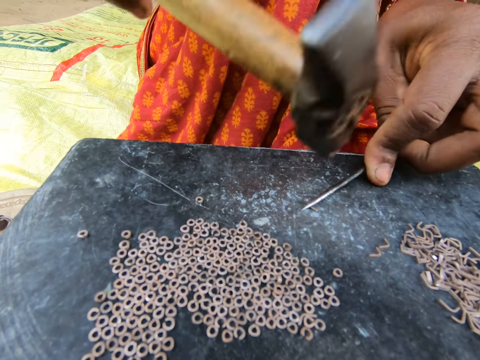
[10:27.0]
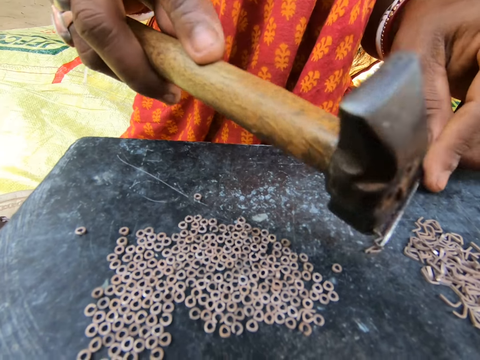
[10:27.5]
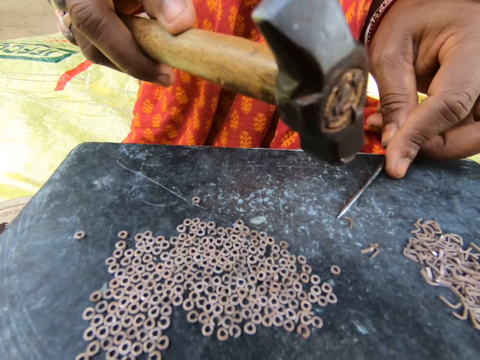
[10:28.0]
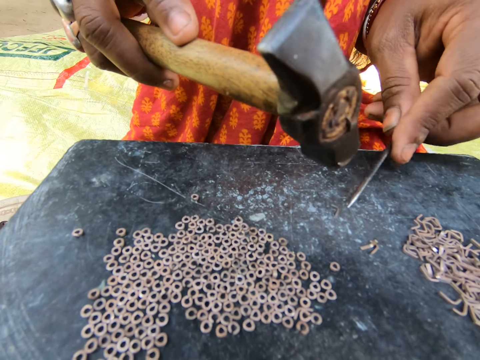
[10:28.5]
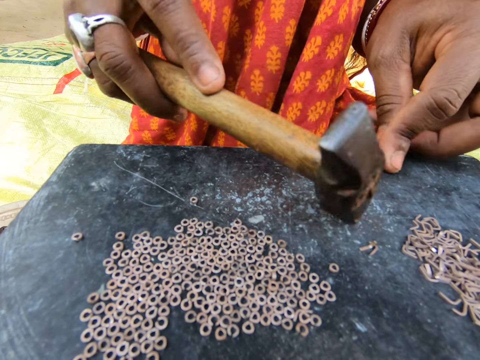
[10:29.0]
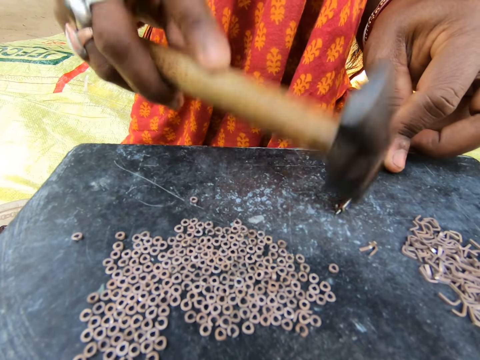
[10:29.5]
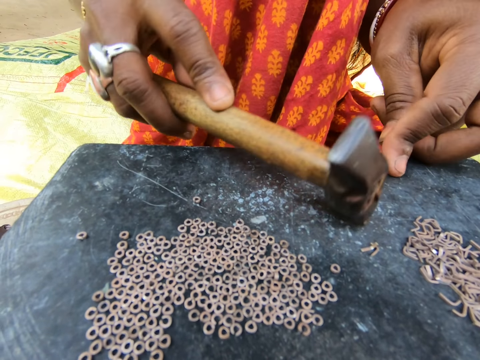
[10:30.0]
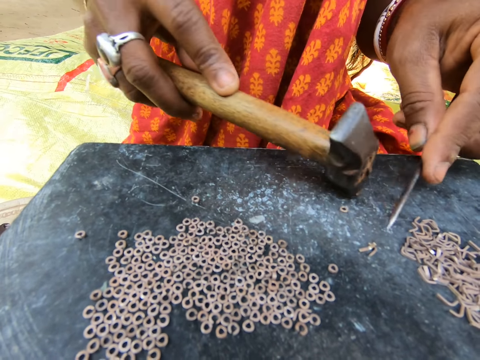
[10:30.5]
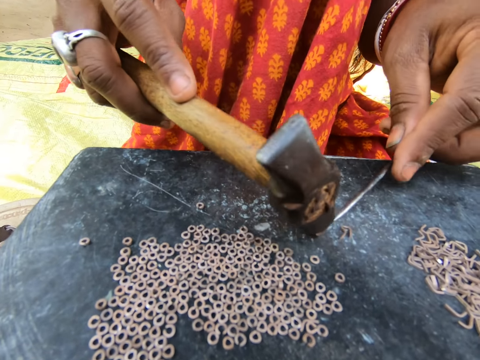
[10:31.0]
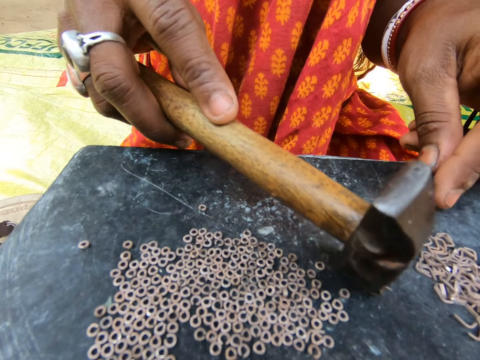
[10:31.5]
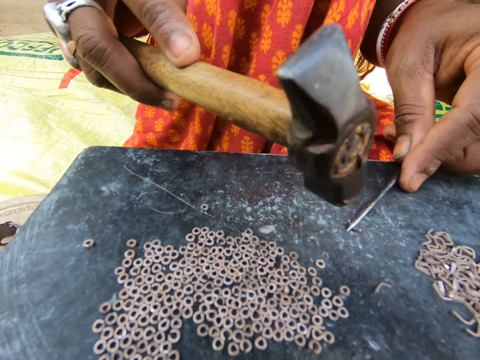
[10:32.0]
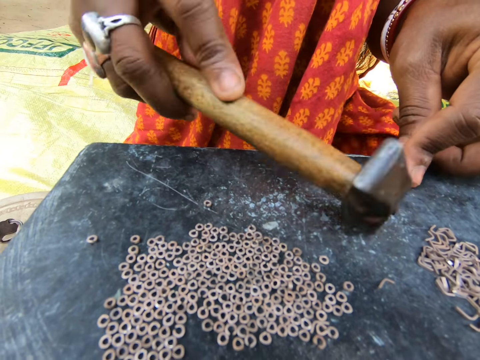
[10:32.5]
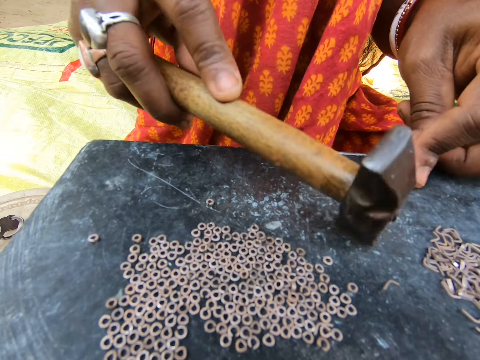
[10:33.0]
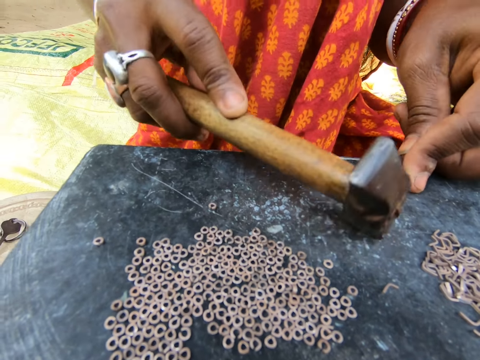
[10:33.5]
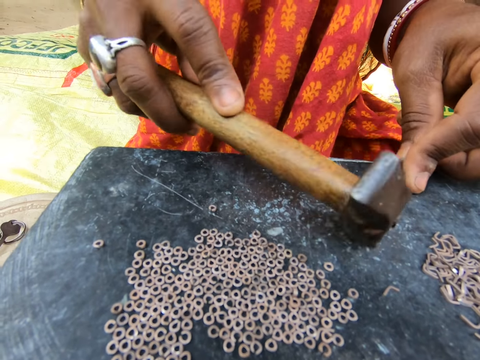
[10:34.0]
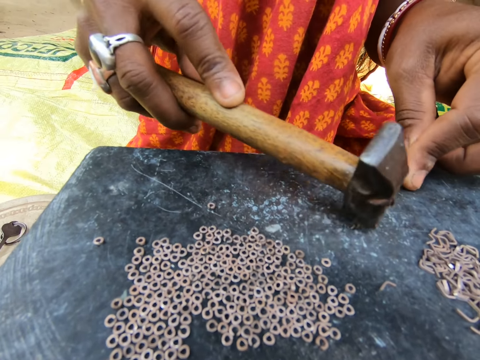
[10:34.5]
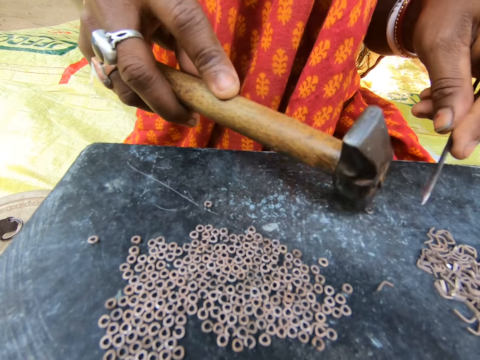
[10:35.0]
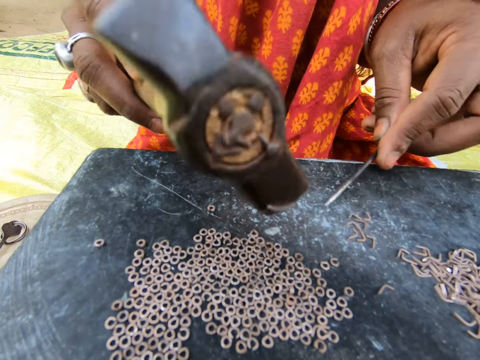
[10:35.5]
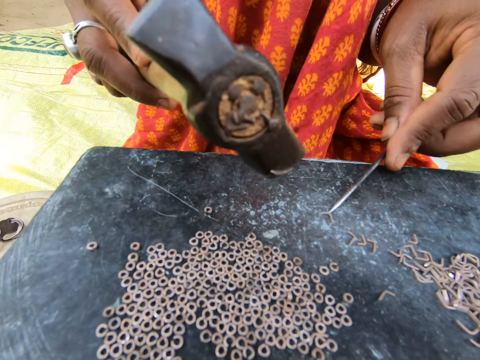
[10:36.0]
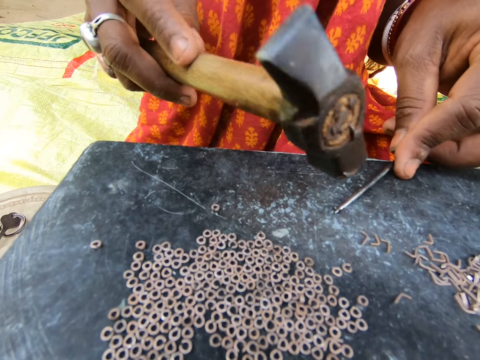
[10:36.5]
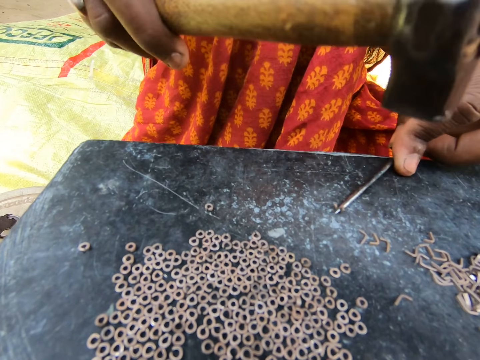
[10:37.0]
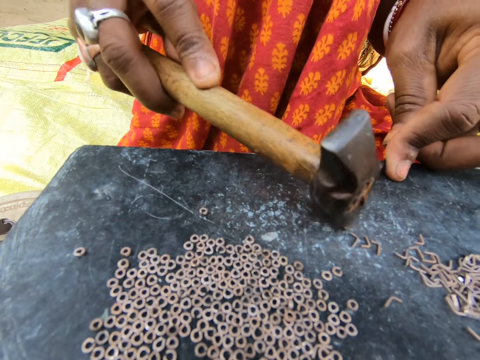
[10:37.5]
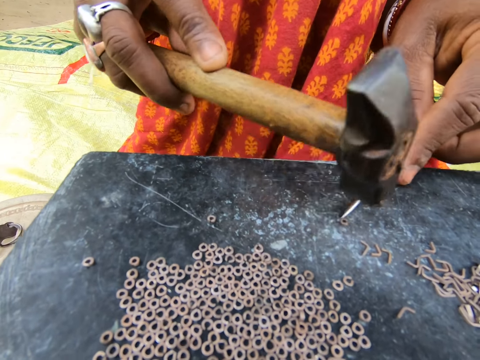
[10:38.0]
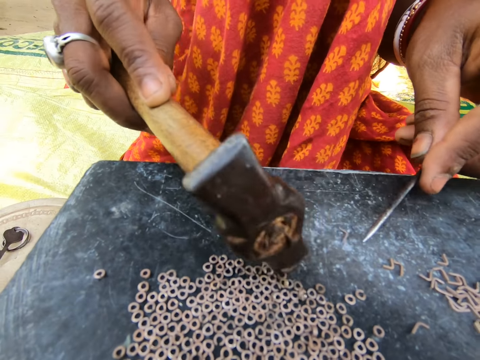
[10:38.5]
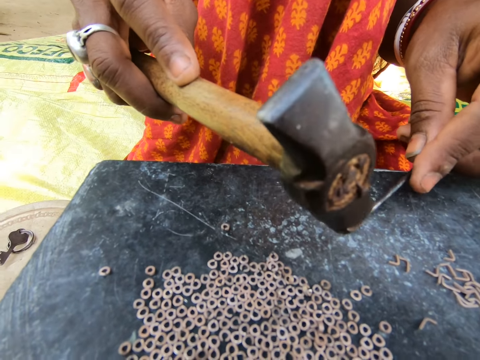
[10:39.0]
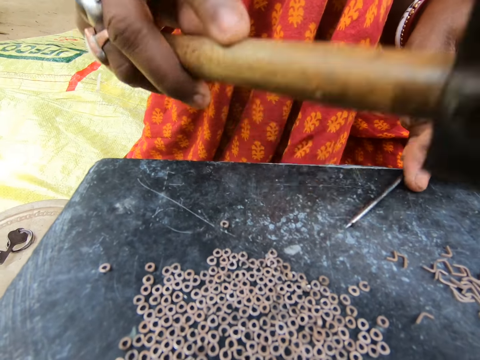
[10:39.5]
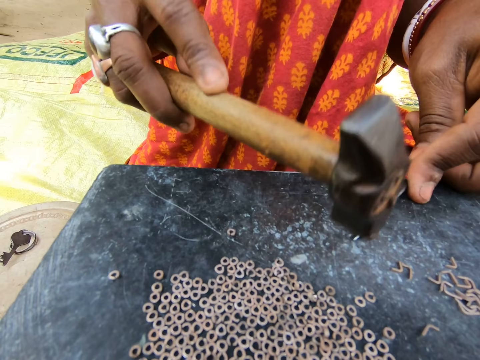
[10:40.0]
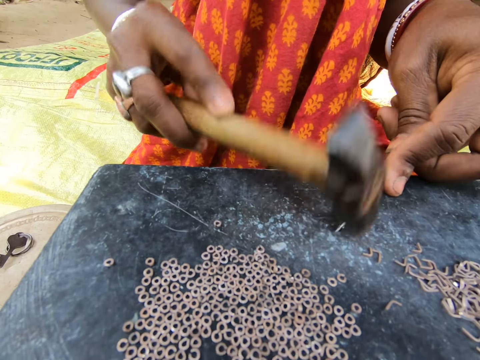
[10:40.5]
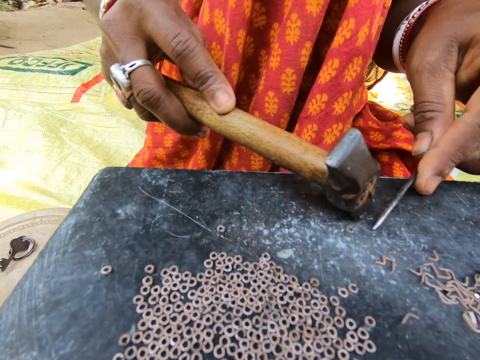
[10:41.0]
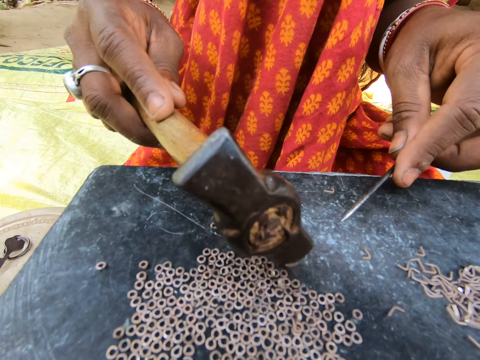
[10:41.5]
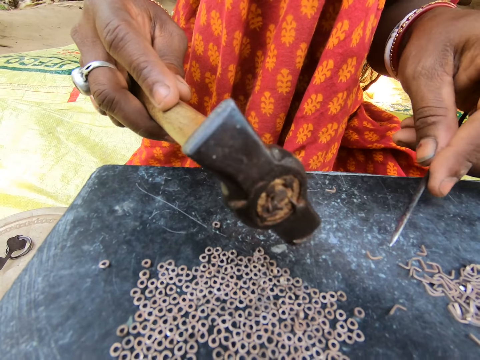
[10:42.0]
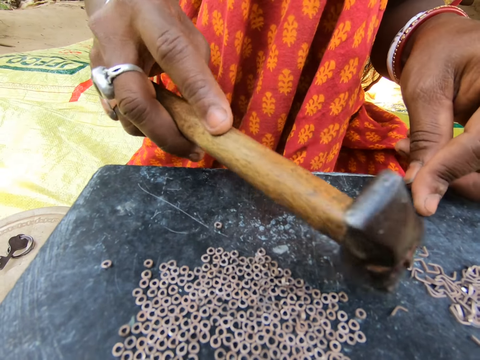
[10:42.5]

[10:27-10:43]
The camera wearer moves the split ring on the table with a hammer. They make split rings with the hammer and a needle. They move the split ring on the table with the hammer. They make split rings with the hammer and the needle. They move the split ring on the table with the hammer. They make split rings with the hammer and the needle. They move the split ring on the table with the hammer.

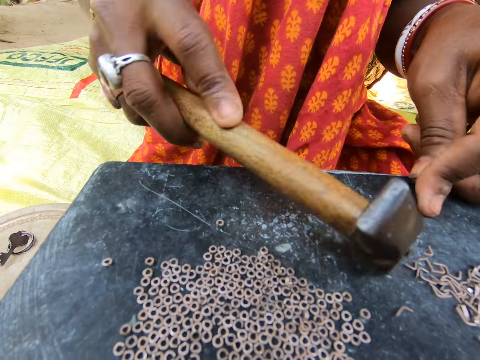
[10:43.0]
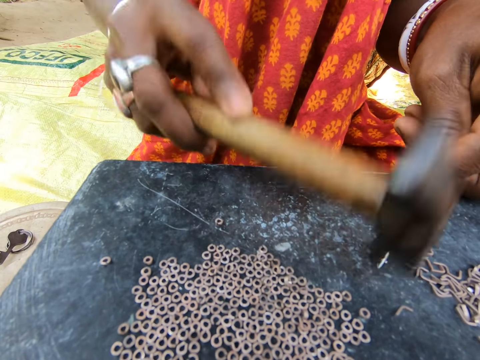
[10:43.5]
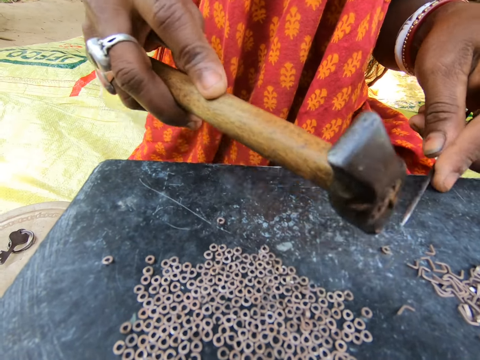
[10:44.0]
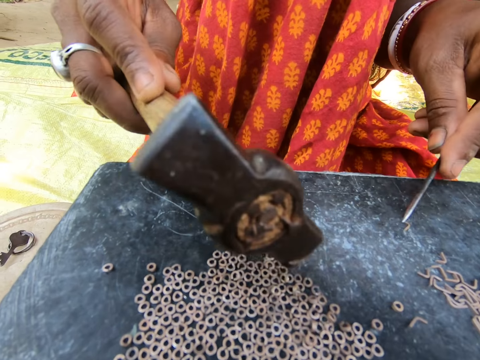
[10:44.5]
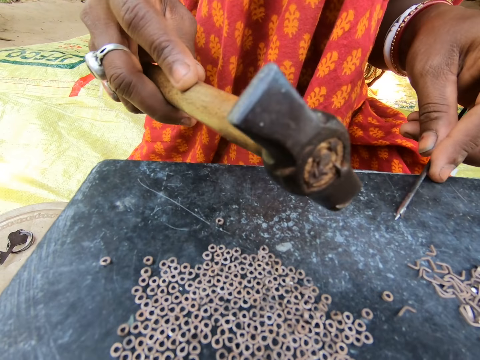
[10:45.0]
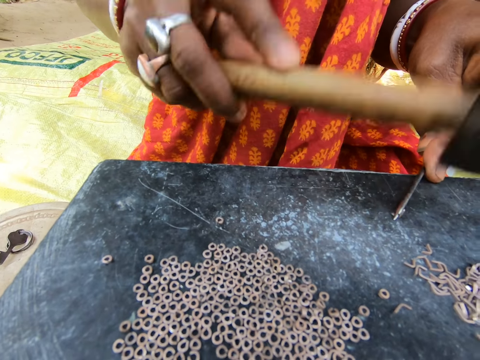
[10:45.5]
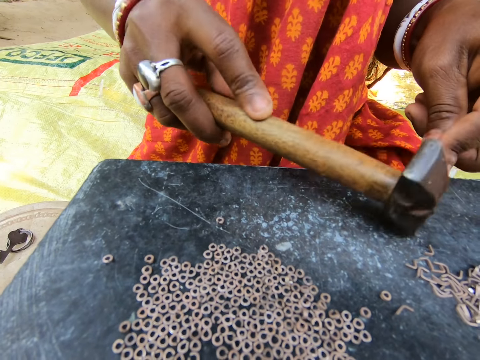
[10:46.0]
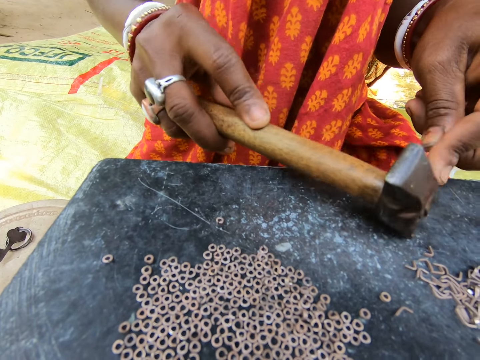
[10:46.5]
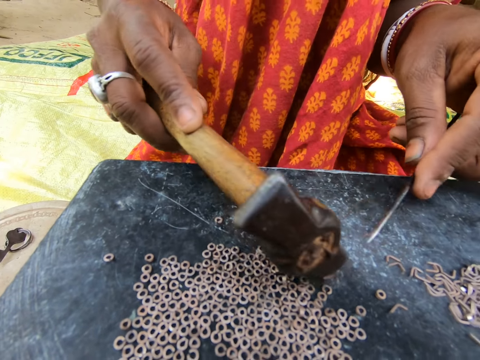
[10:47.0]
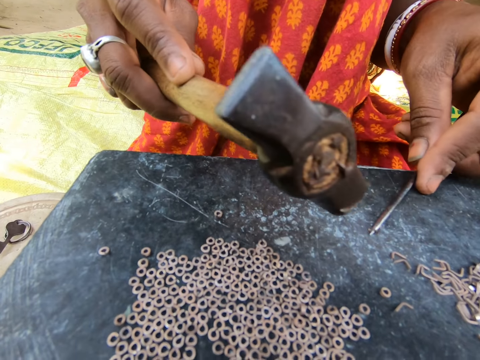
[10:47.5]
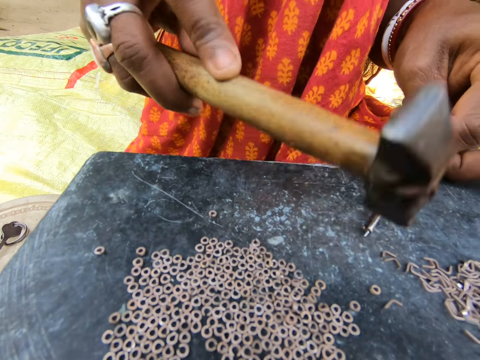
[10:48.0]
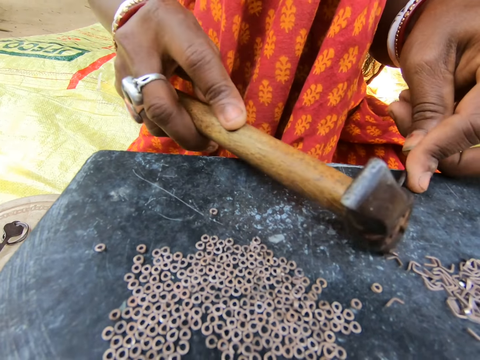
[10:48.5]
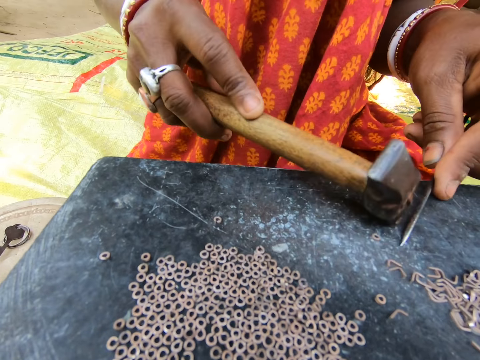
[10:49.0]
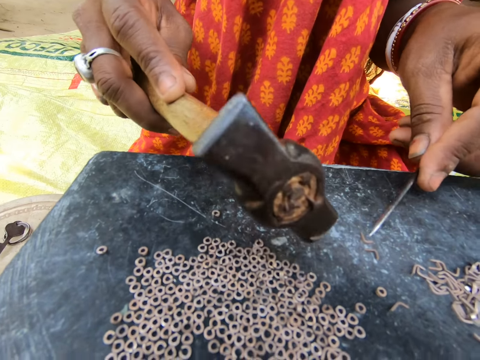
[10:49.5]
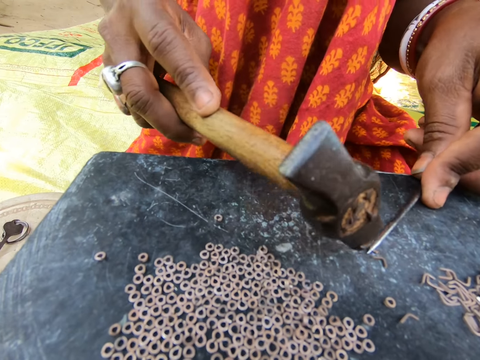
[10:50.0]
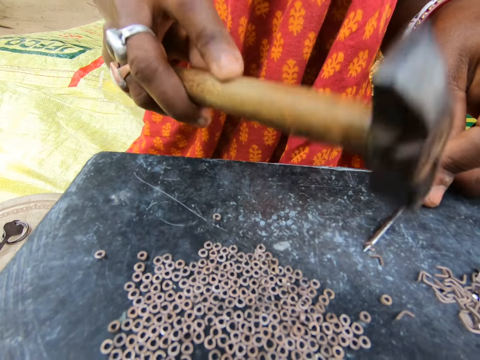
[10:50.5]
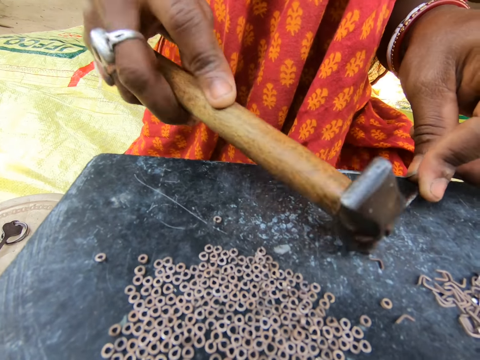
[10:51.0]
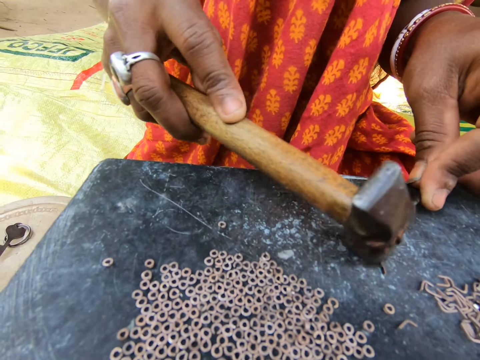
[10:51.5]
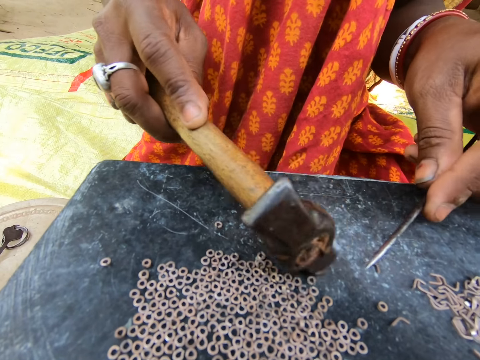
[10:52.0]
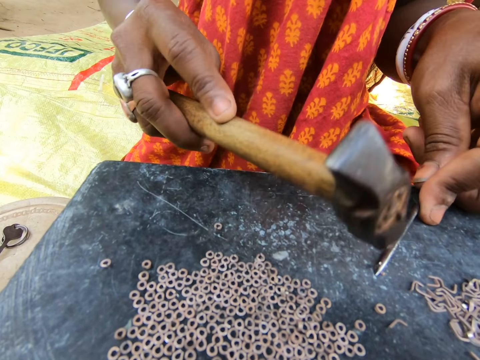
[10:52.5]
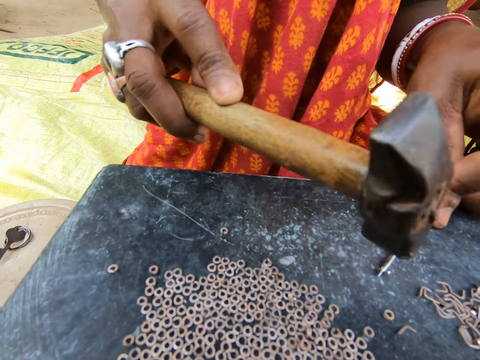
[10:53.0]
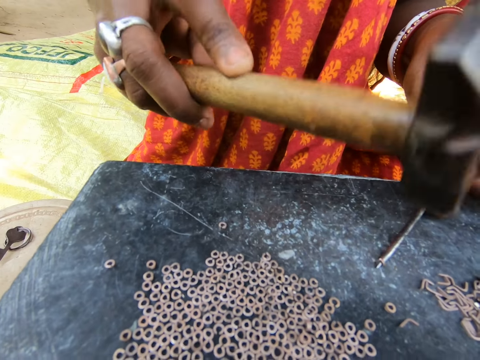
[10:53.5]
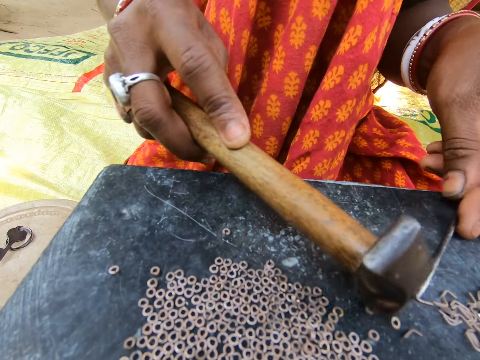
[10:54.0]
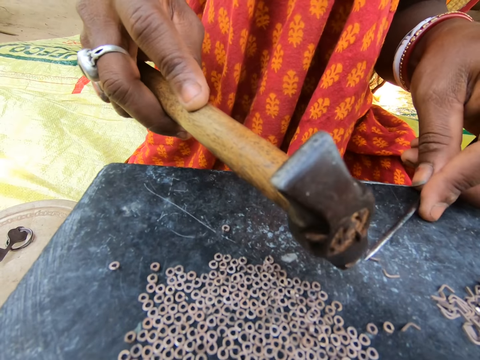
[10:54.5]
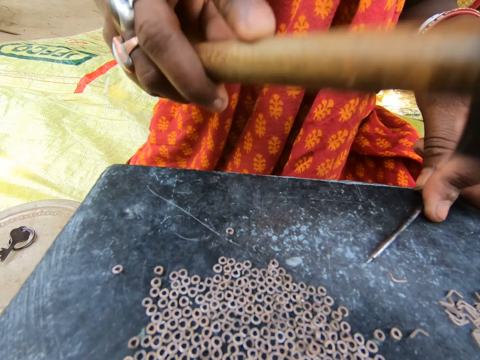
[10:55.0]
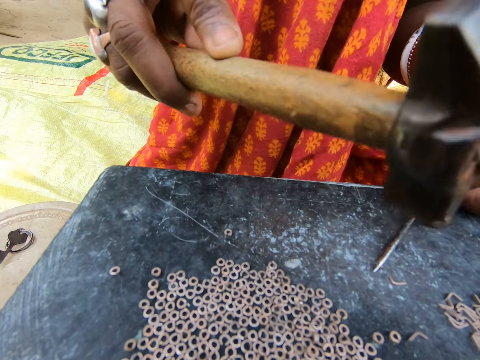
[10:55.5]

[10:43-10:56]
The camera wearer makes split rings with a hammer and a needle. They move the split ring on the table with the hammer. They make split rings with the hammer and the needle. They move the split ring on the table with the hammer. They make split rings with the hammer and the needle. They move the split ring on the table with the hammer. They make split rings with the hammer and the needle. They move the split ring on the table with the hammer. They make split rings with the hammer and the needle. They move the split ring on the table with the hammer. They make split rings with the hammer and the needle.
